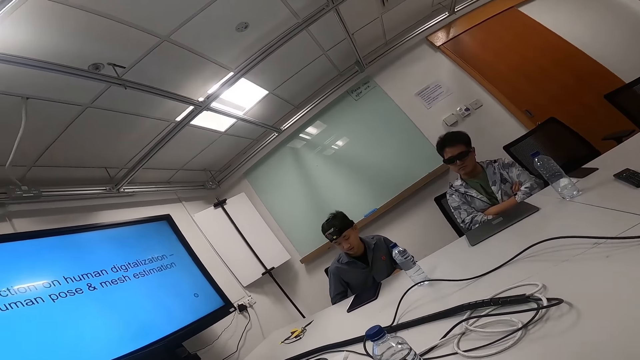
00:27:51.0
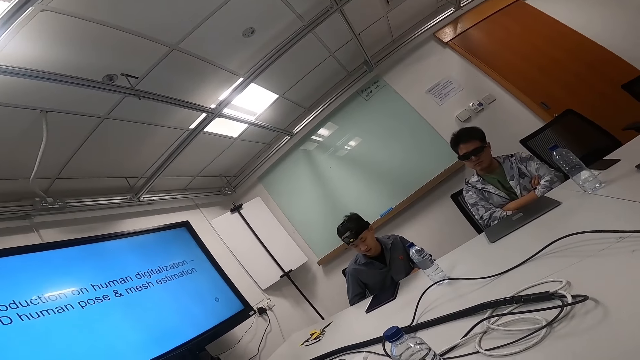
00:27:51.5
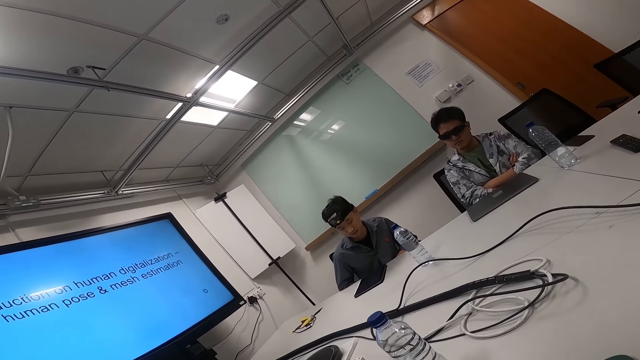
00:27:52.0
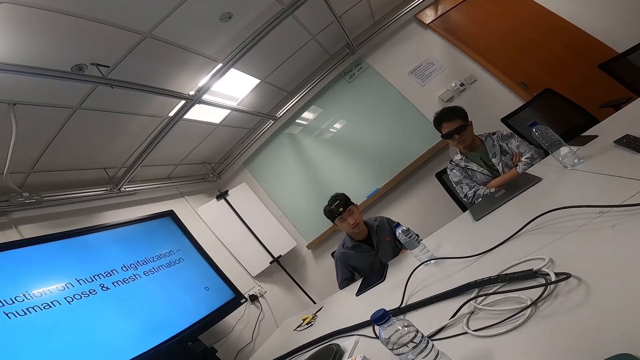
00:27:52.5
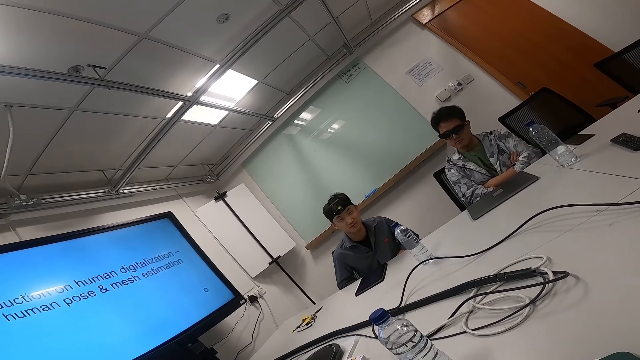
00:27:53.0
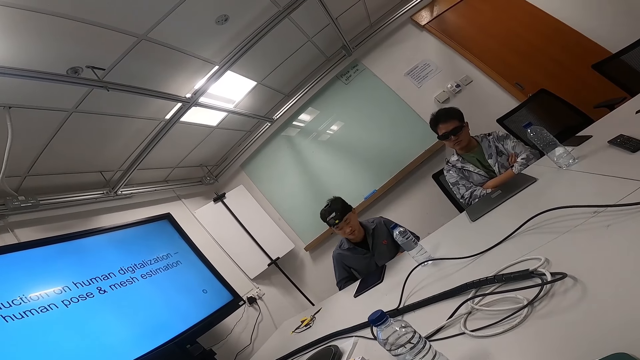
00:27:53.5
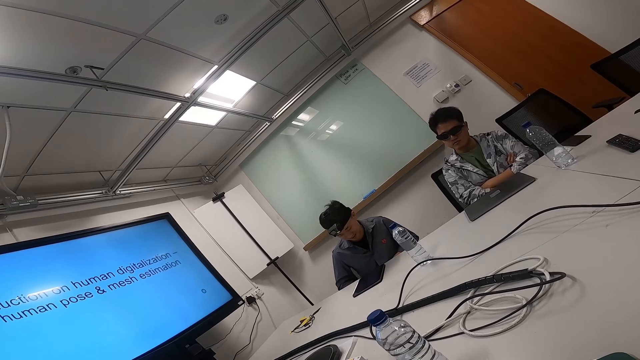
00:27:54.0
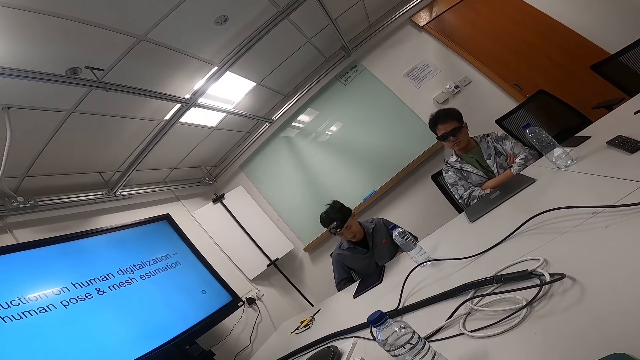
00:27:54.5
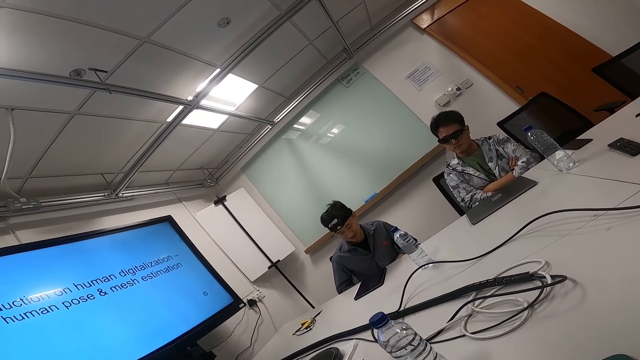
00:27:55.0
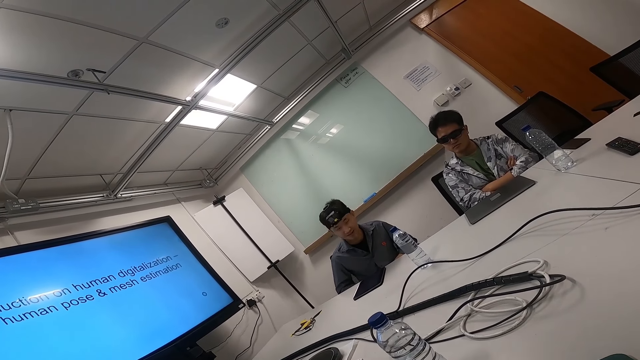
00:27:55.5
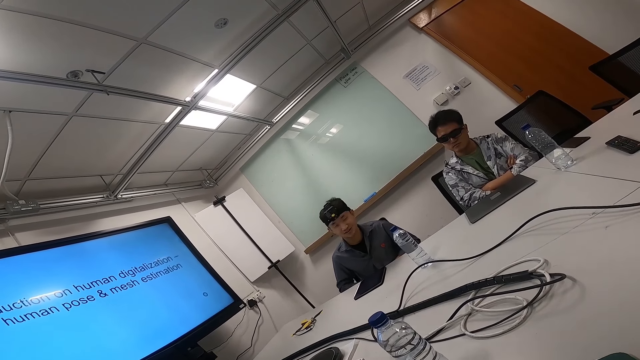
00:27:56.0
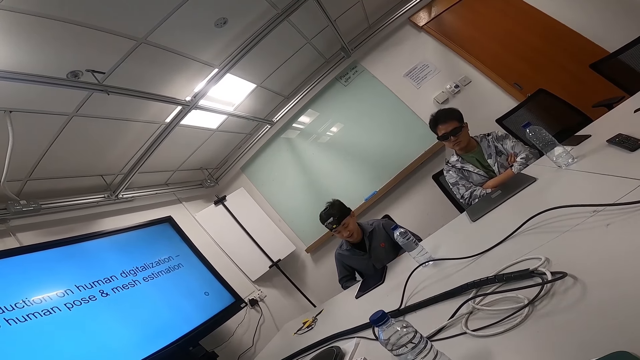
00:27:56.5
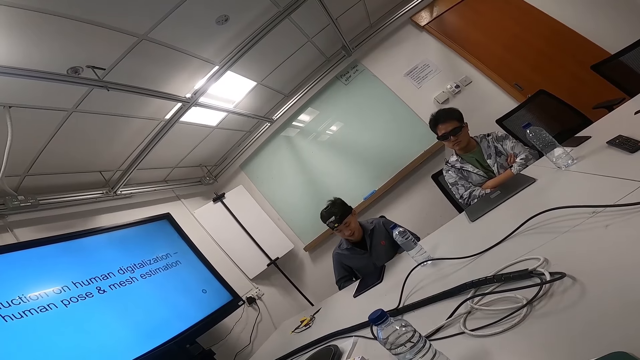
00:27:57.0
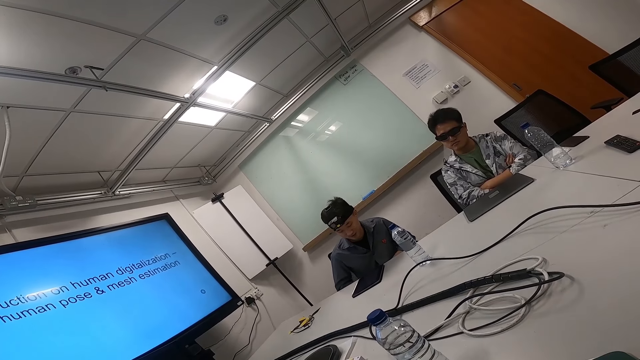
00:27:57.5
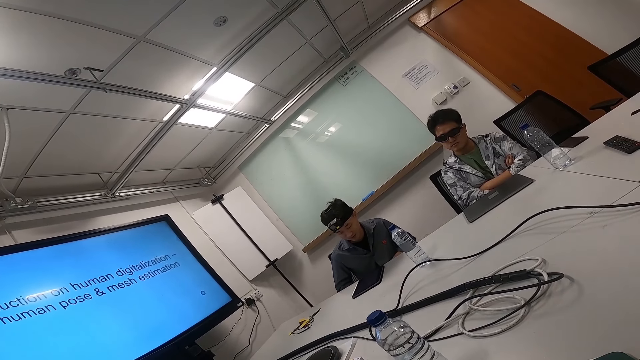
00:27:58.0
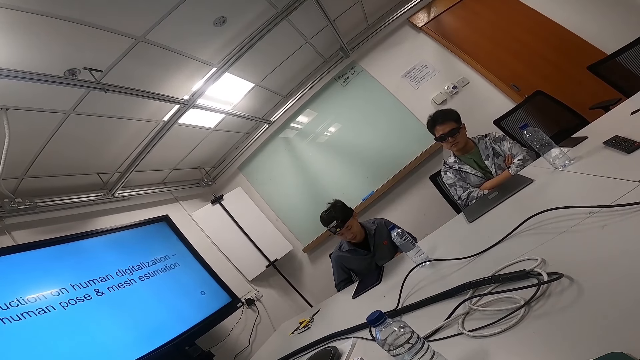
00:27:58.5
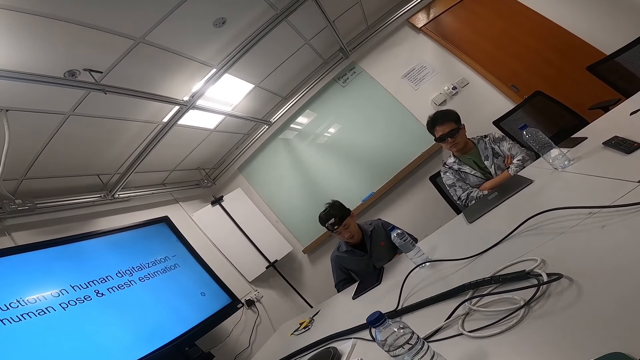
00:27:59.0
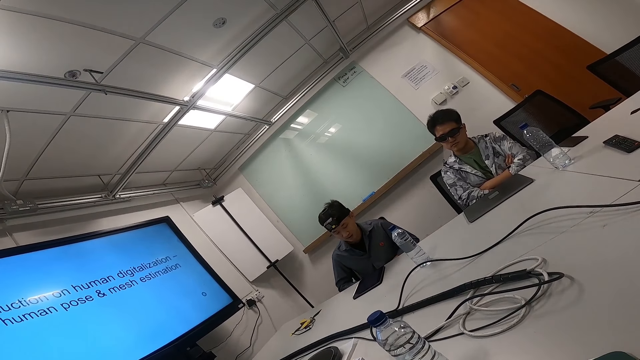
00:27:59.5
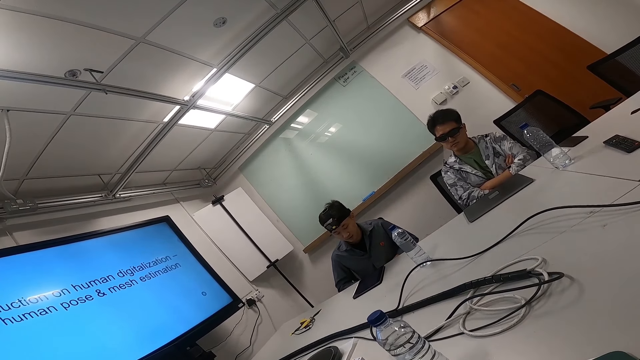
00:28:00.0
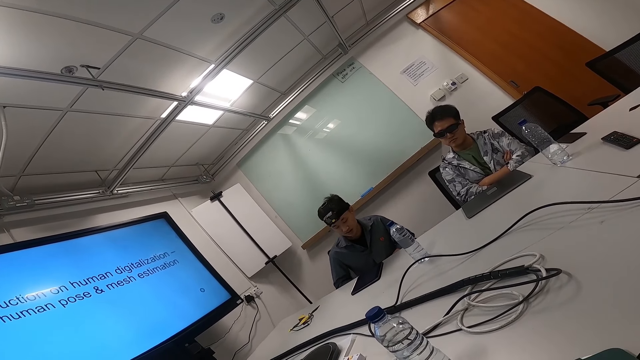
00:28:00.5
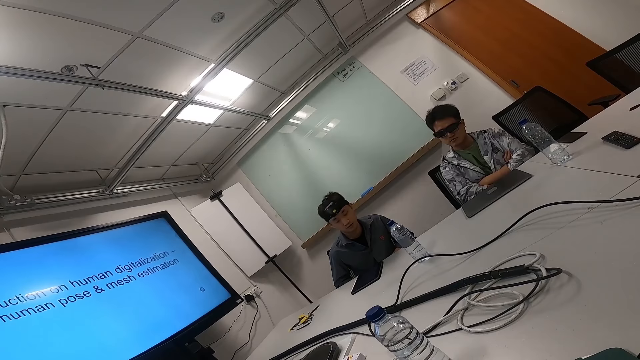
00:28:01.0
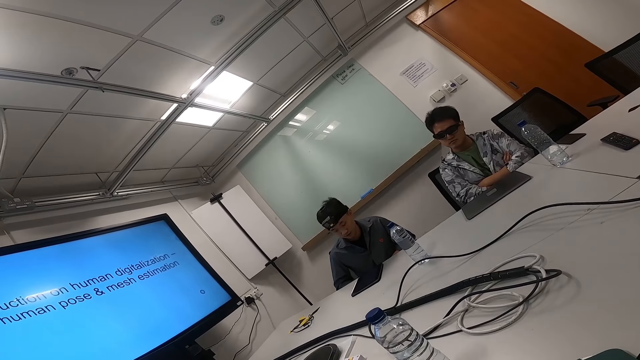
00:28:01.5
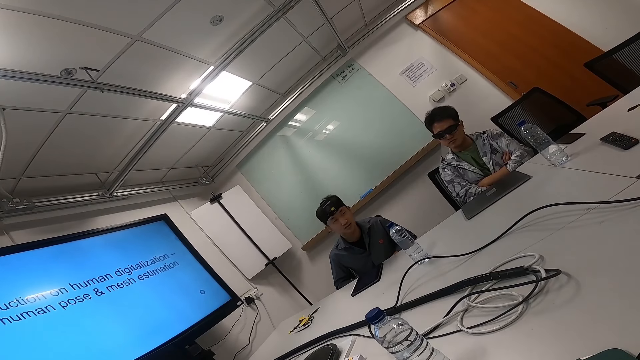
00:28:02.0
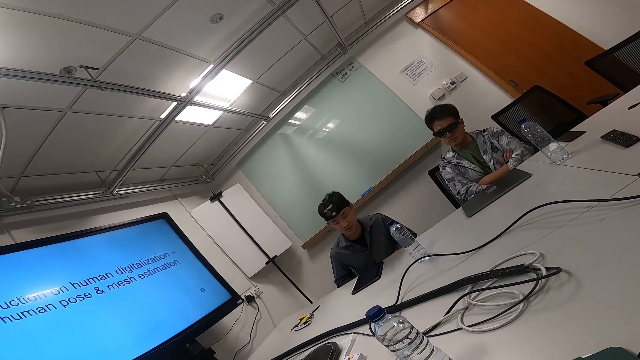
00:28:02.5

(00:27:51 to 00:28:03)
A man reads a speech from an iPad.

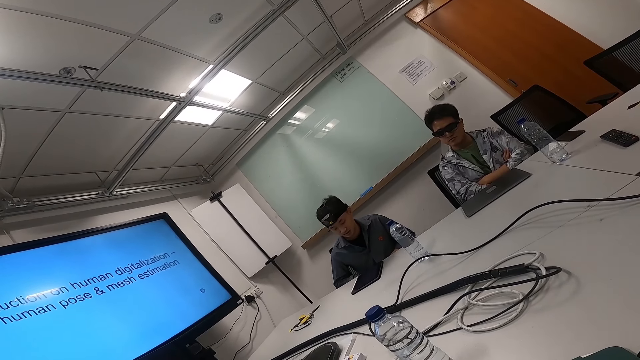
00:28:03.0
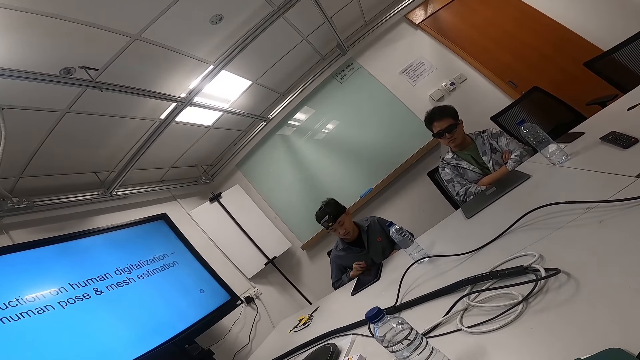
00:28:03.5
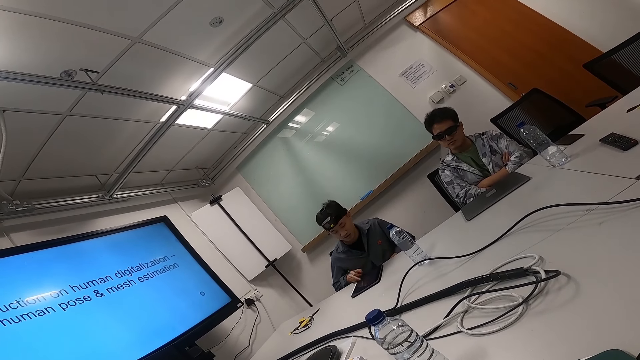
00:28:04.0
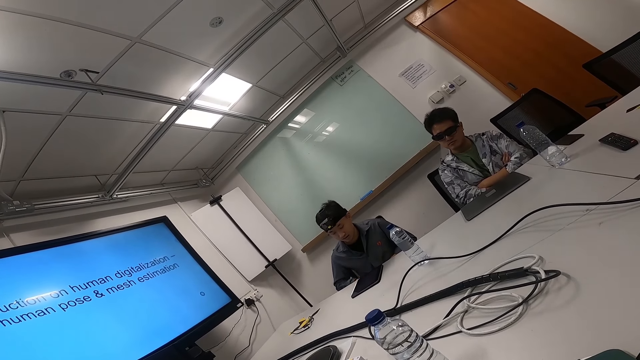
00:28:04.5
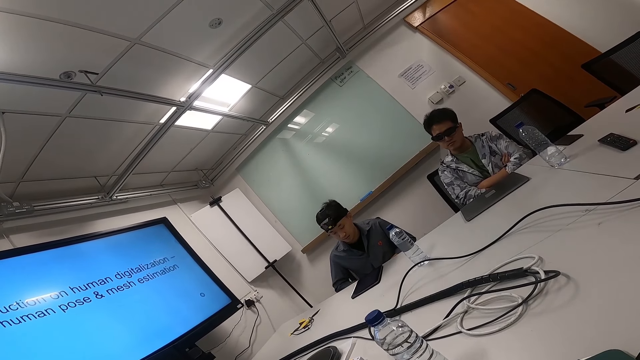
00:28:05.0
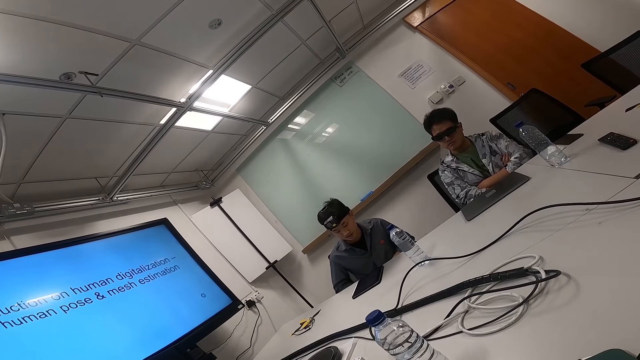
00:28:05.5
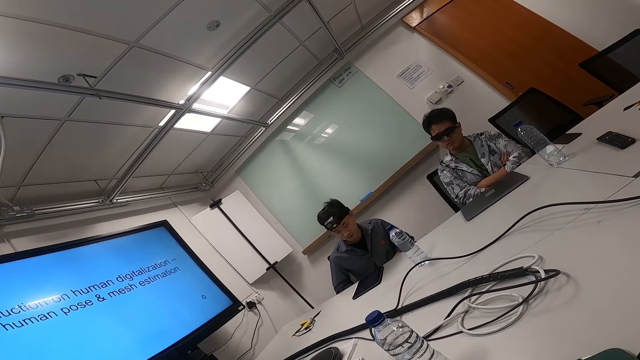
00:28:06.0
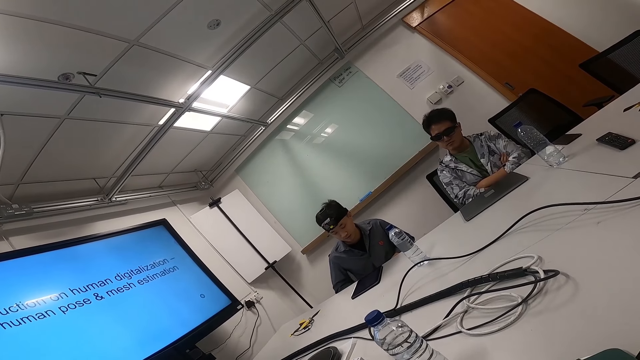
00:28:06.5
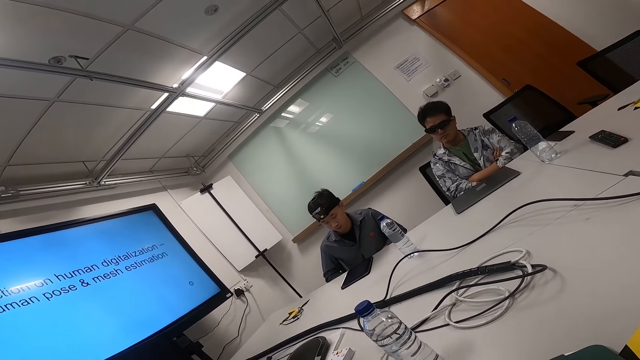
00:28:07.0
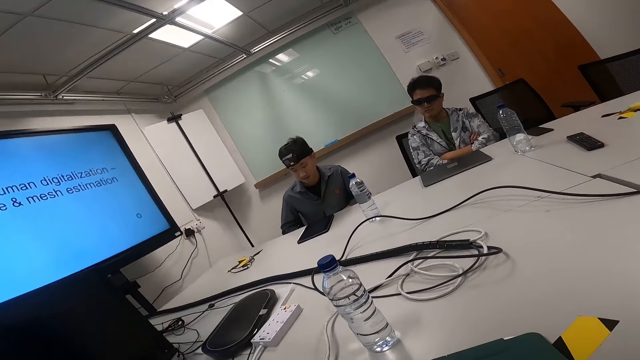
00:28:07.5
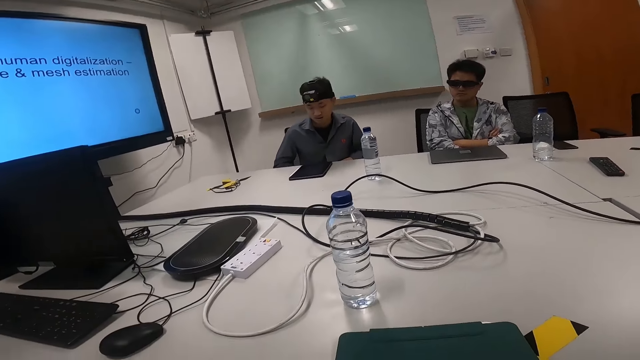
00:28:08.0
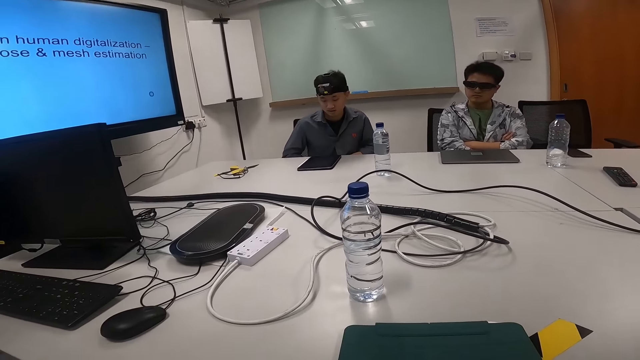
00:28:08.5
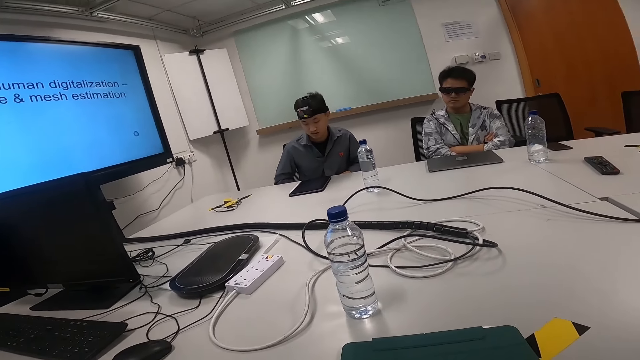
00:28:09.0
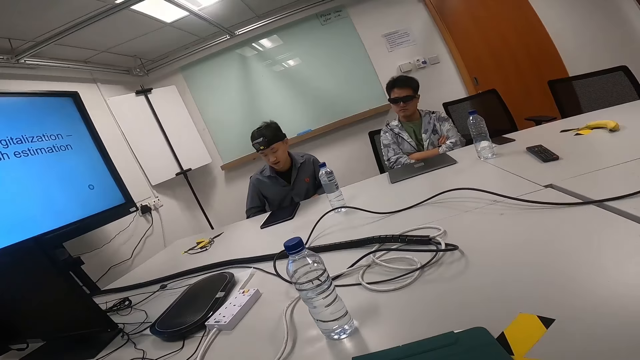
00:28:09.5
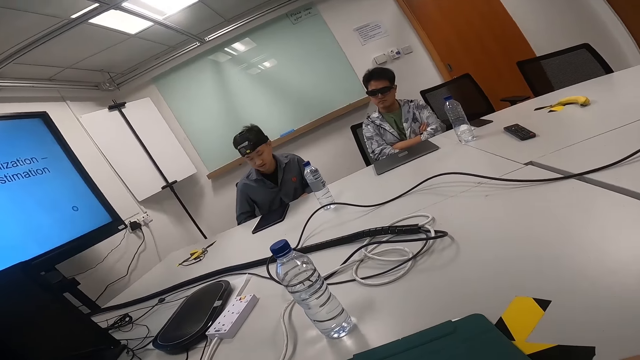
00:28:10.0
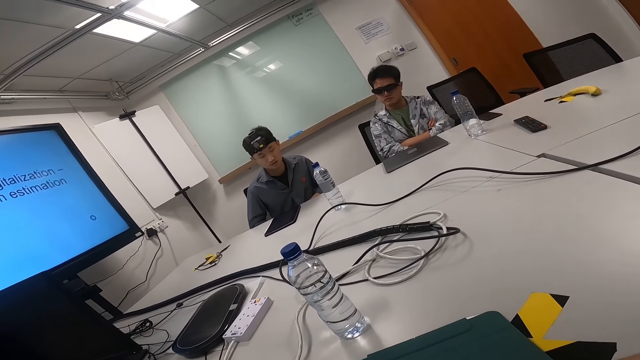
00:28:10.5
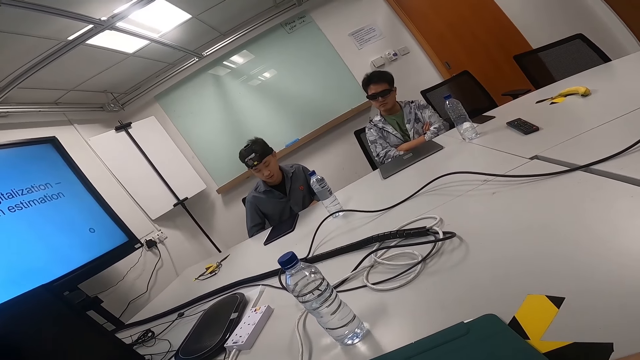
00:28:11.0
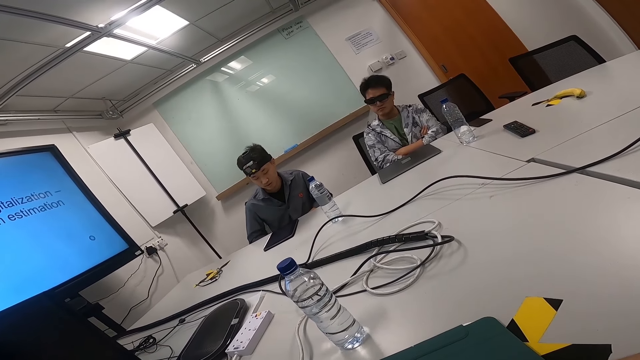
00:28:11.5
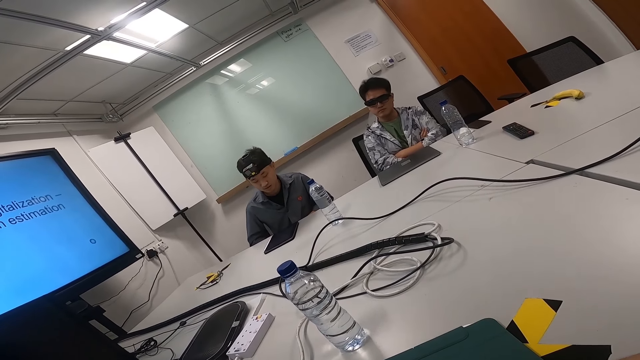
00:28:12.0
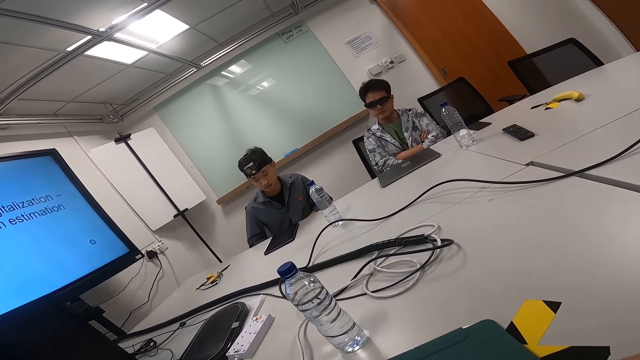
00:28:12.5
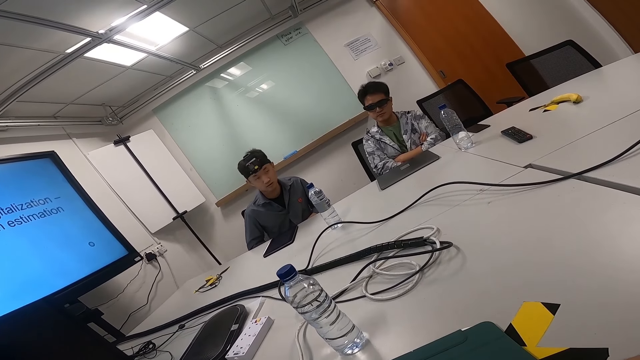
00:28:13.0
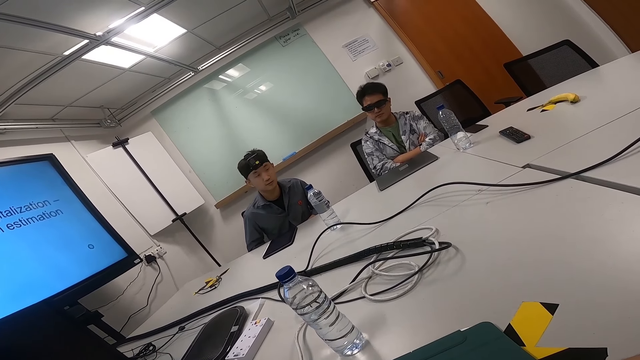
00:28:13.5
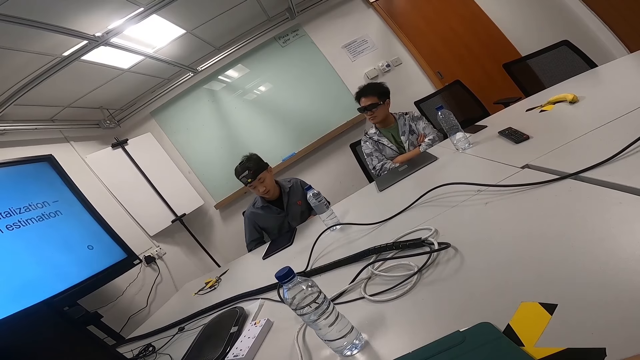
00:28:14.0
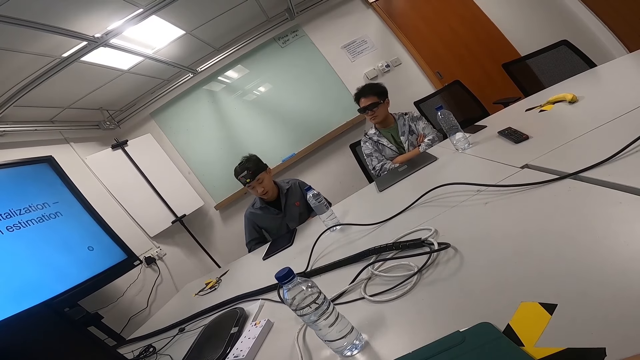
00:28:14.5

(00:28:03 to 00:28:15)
The camera wearer looks around.
